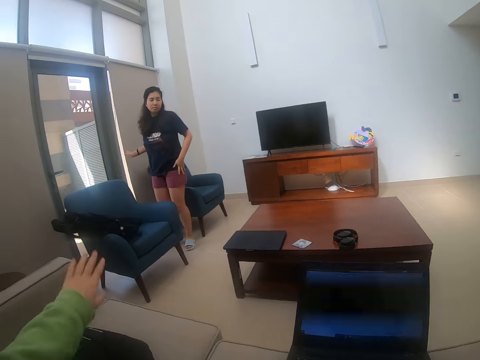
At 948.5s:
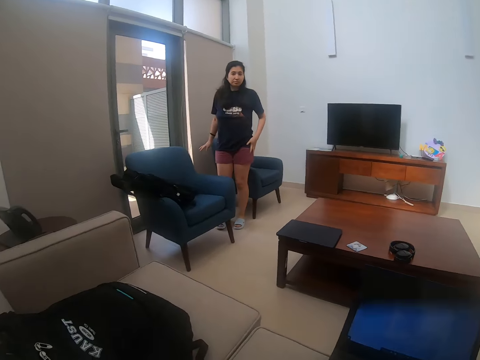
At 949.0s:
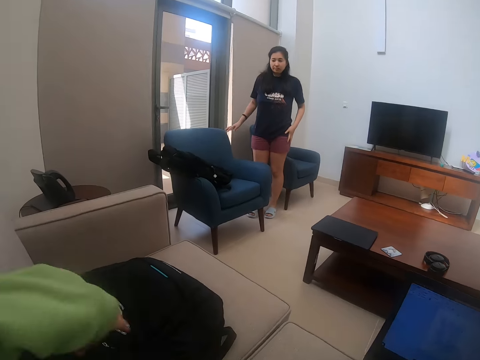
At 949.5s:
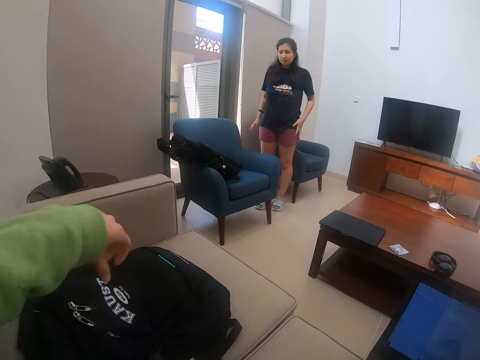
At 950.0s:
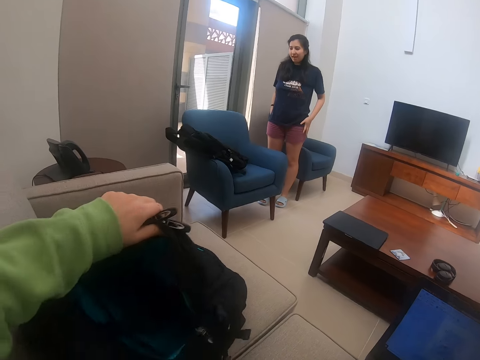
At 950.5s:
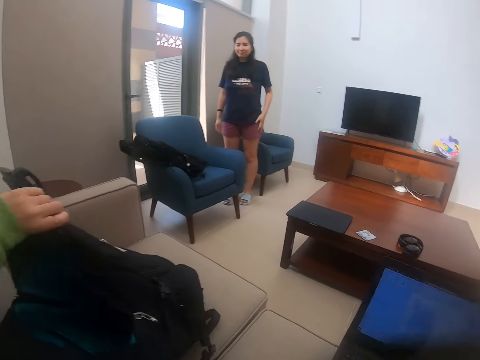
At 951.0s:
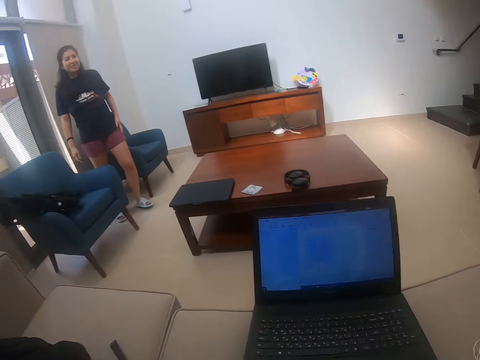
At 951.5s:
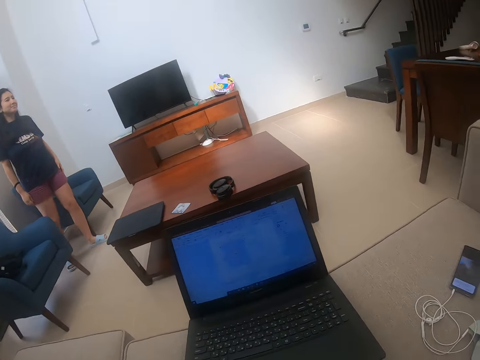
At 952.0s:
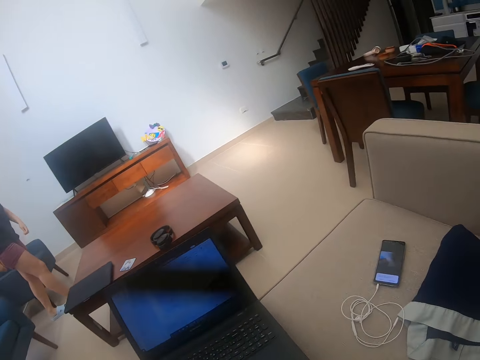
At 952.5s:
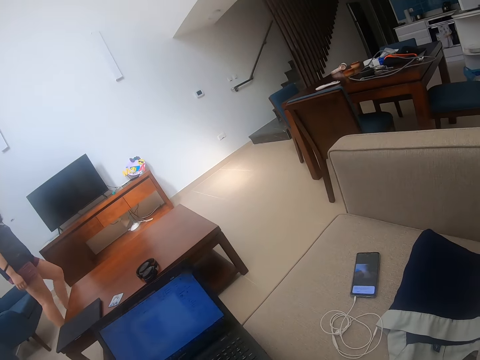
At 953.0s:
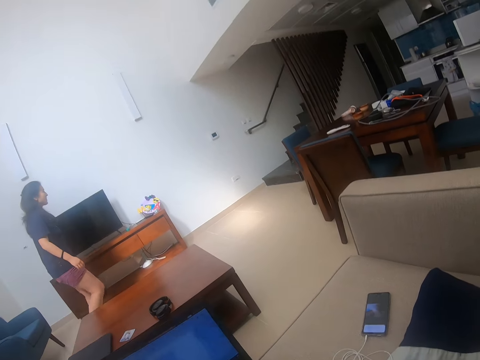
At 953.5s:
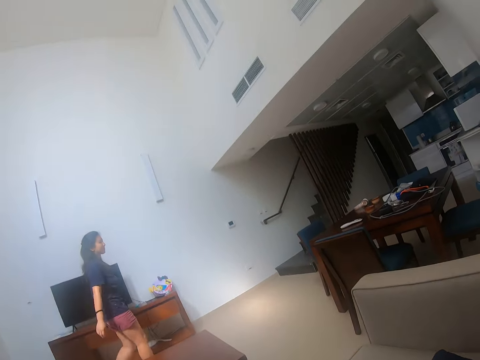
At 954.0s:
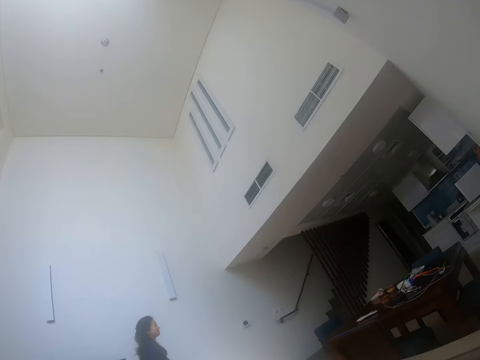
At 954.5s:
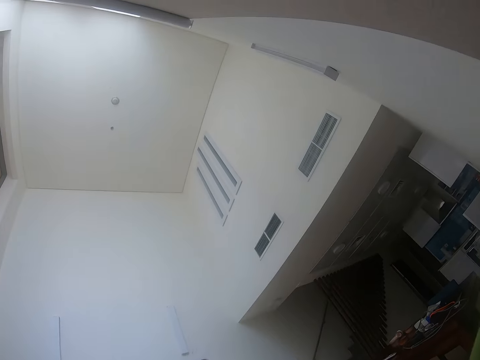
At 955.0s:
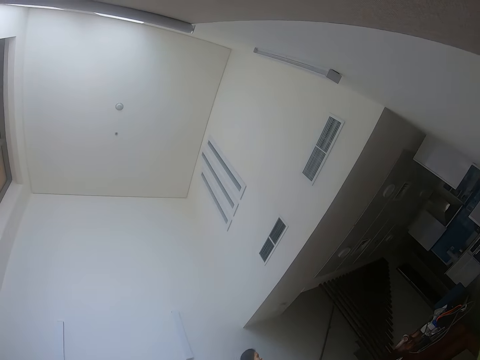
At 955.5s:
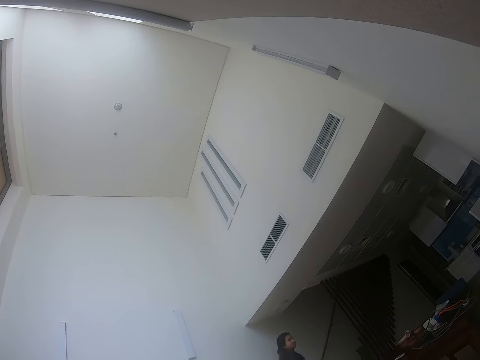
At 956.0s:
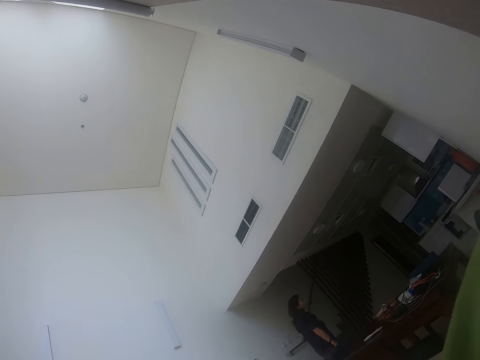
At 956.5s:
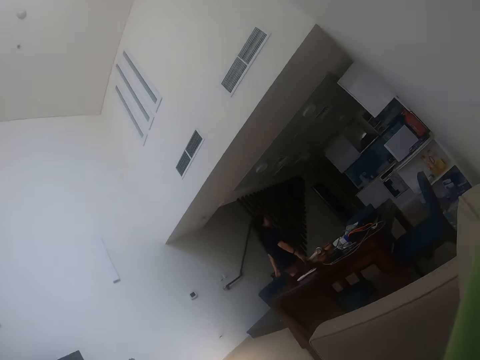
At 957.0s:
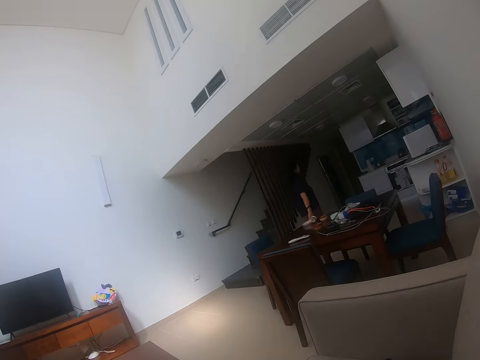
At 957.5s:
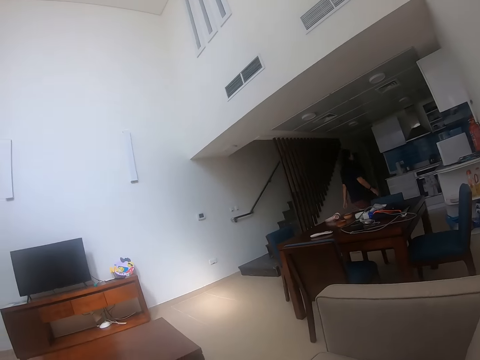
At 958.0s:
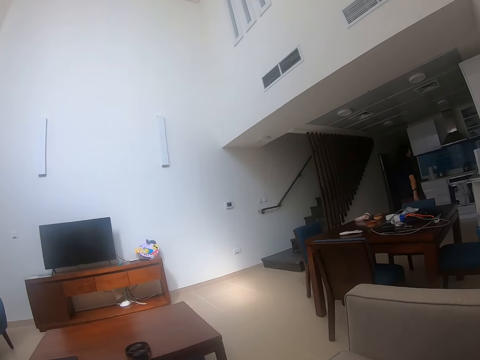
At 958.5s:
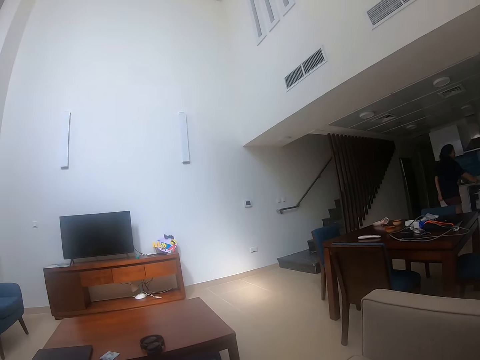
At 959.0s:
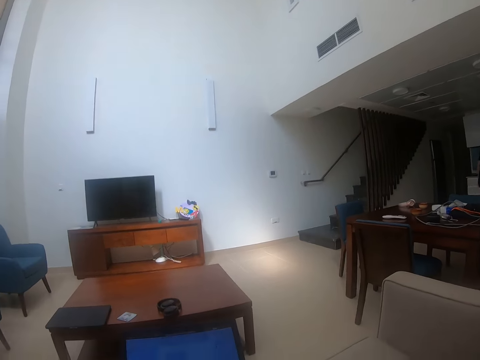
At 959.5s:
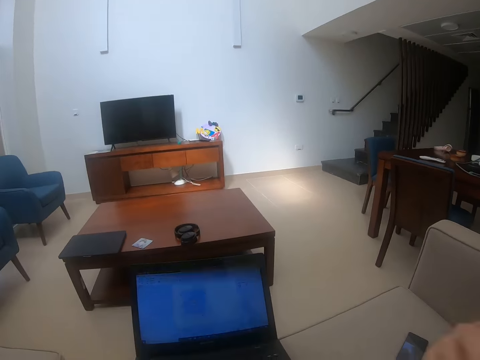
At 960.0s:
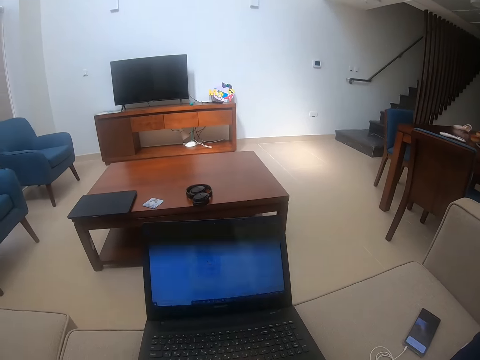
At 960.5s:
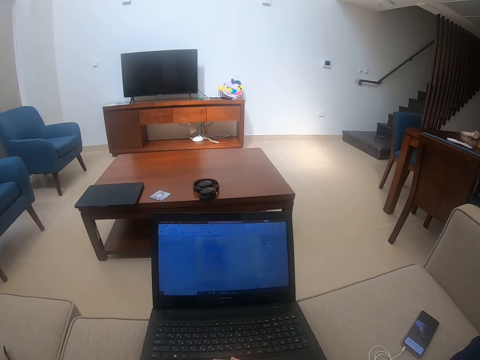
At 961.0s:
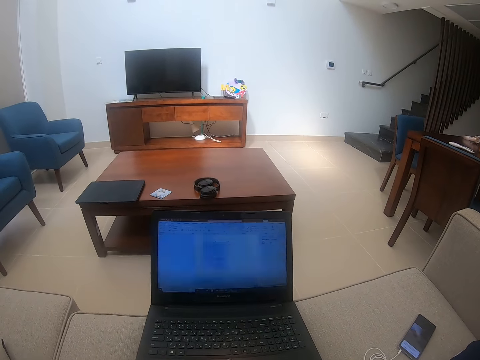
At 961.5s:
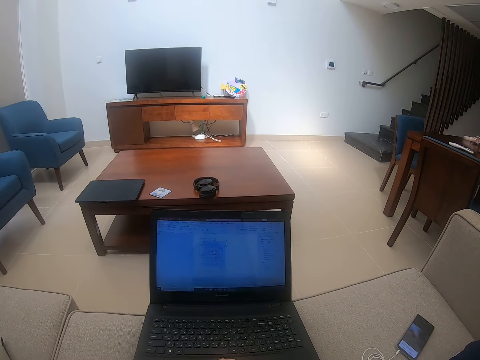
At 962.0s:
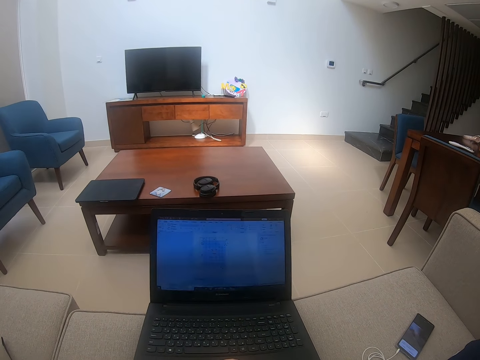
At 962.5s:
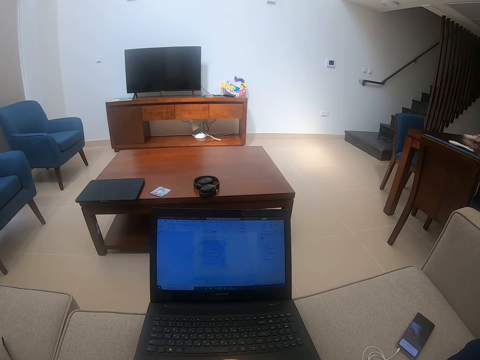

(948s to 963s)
The camera wearer holds a backpack. They touch the bag. They scroll on the laptop. A person walks around the house. The camera wearer looks around the house.

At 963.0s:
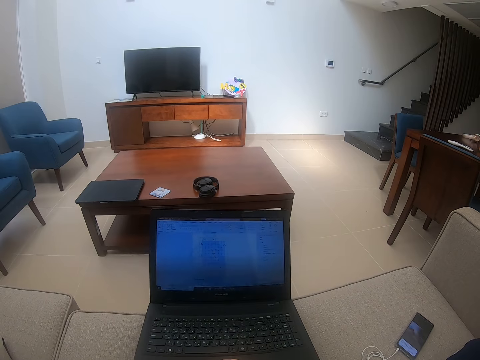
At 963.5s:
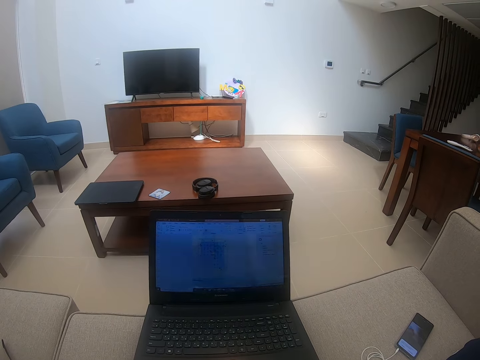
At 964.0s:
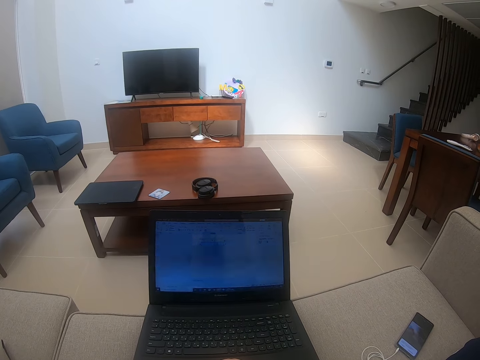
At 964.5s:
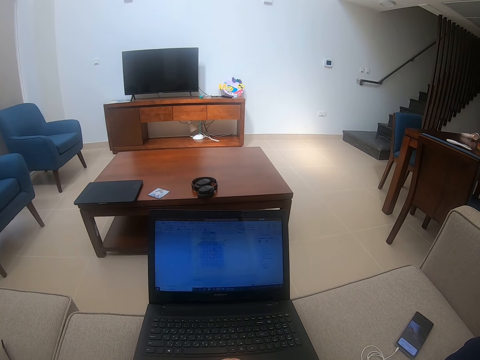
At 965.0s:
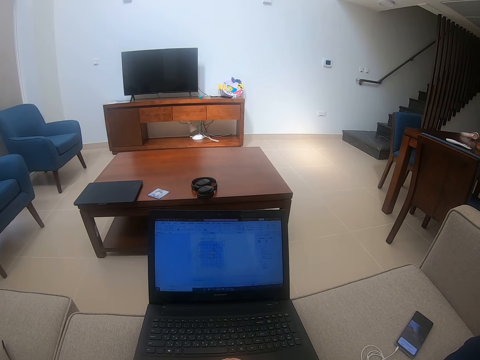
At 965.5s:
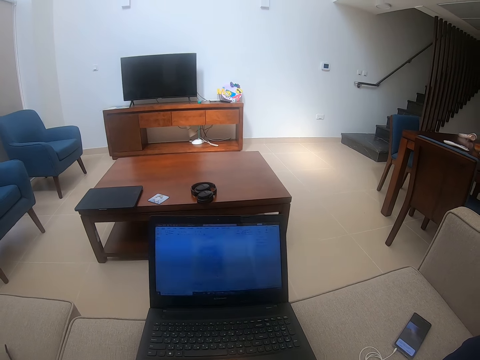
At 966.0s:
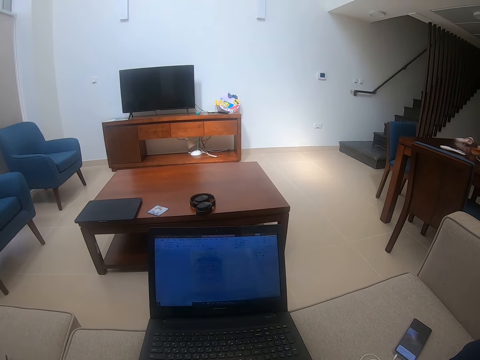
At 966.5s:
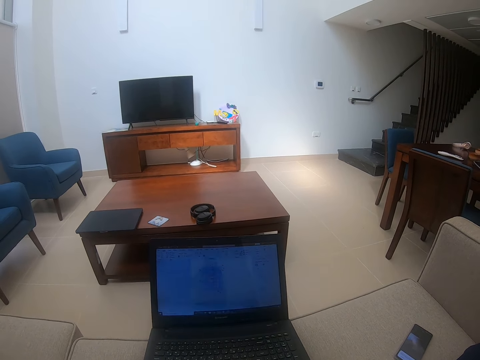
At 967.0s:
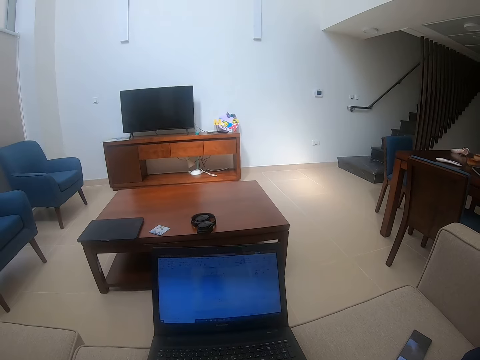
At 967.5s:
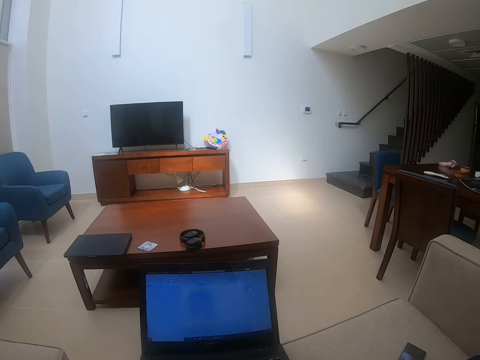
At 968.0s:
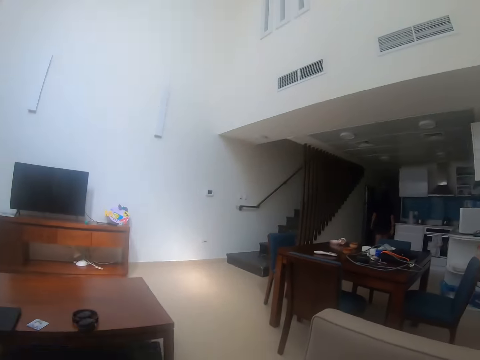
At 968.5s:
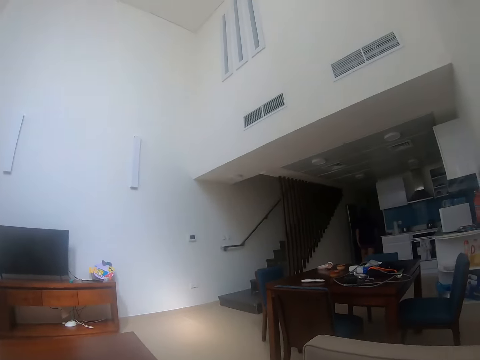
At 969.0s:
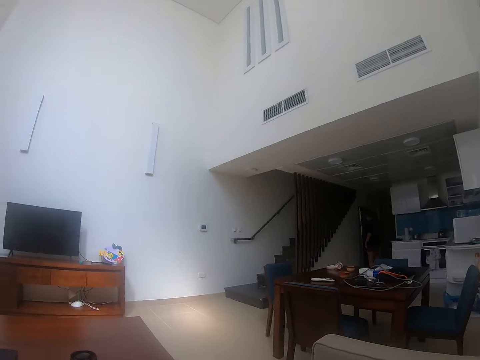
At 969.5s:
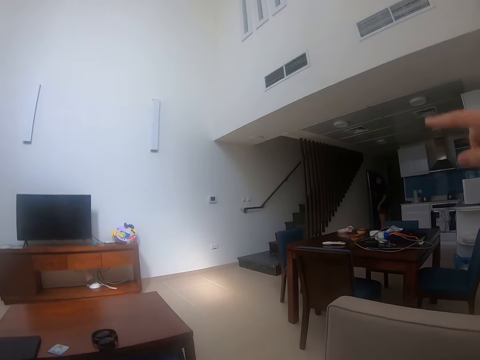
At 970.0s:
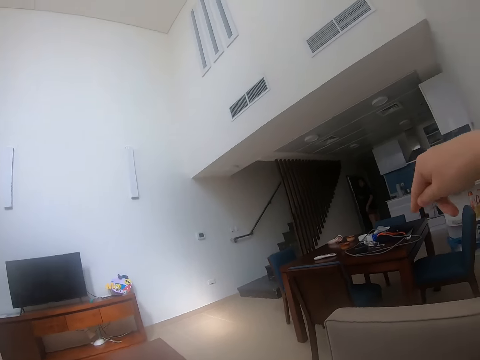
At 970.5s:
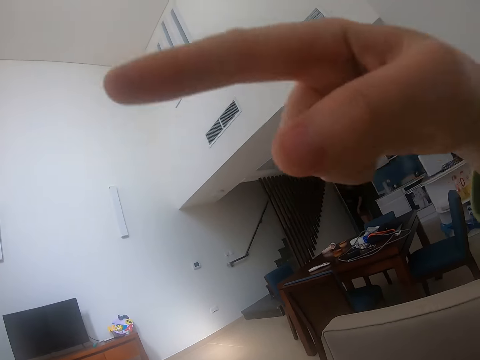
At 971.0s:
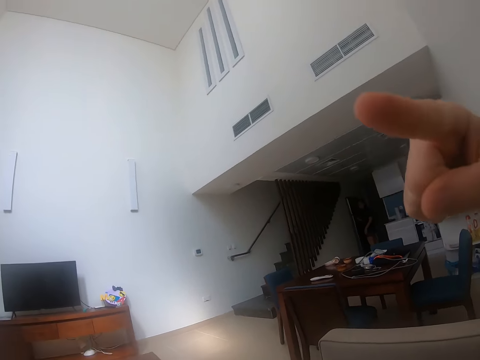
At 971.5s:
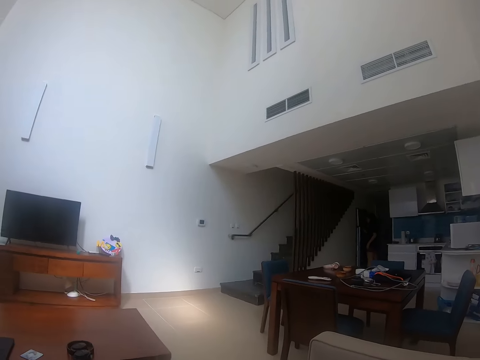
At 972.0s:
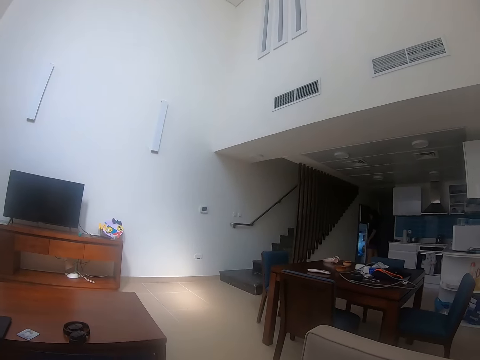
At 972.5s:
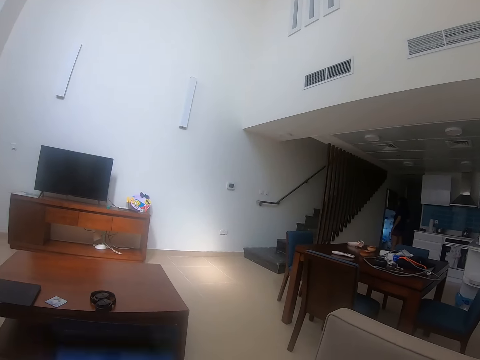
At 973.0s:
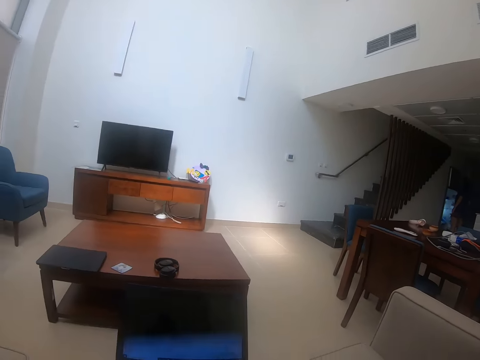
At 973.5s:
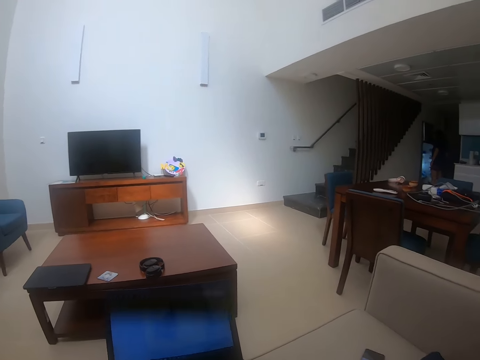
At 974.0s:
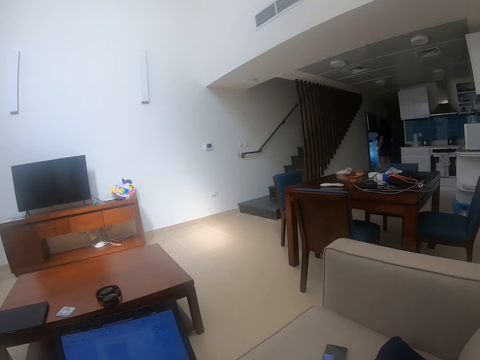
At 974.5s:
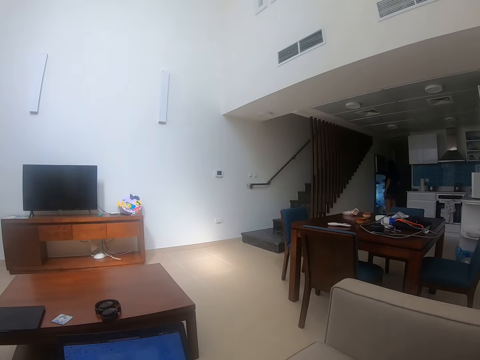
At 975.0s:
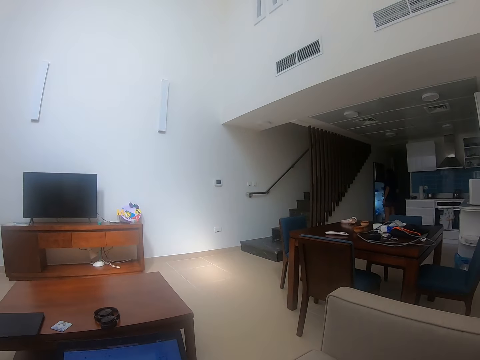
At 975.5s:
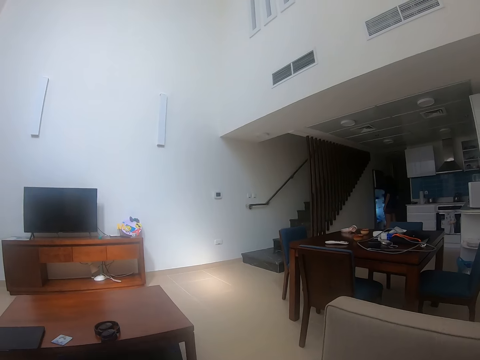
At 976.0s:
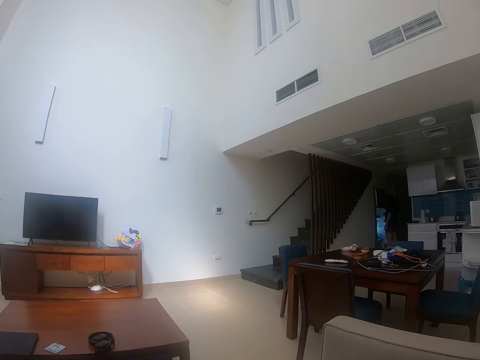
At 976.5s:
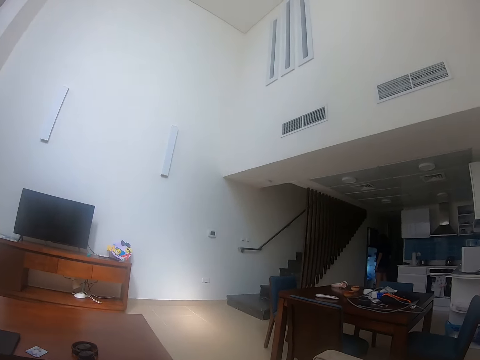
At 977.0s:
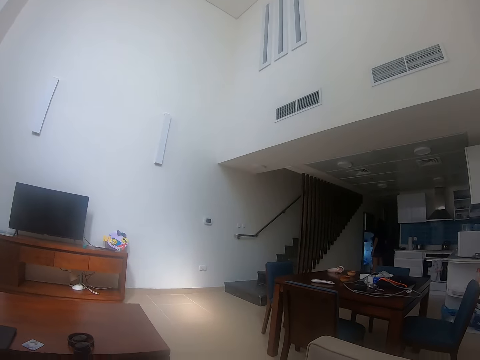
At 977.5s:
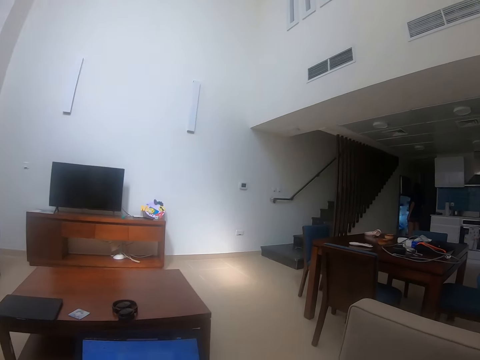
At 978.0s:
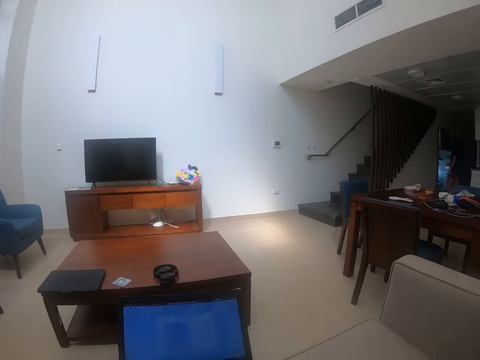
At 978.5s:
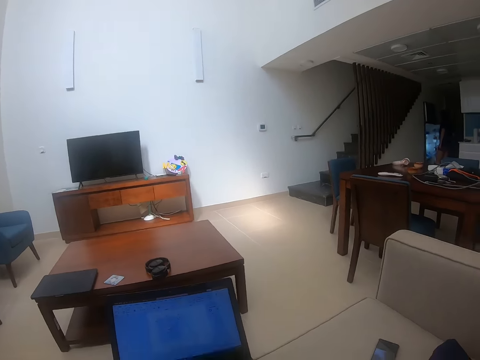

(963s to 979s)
The camera wearer raises a hand up.
